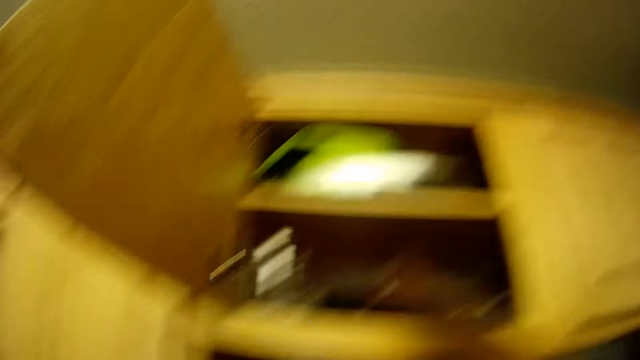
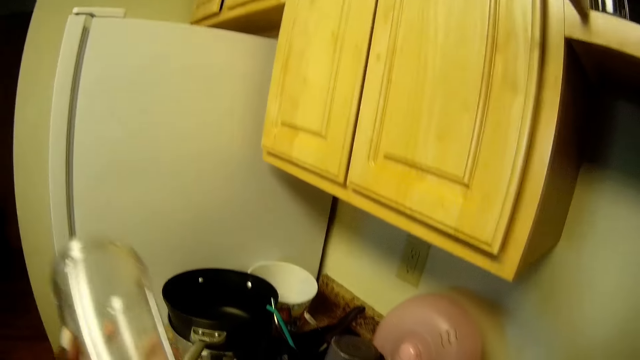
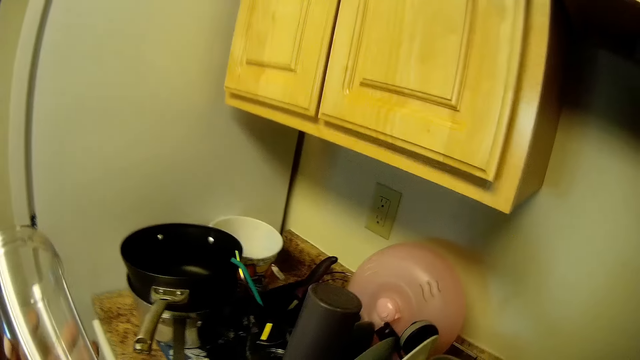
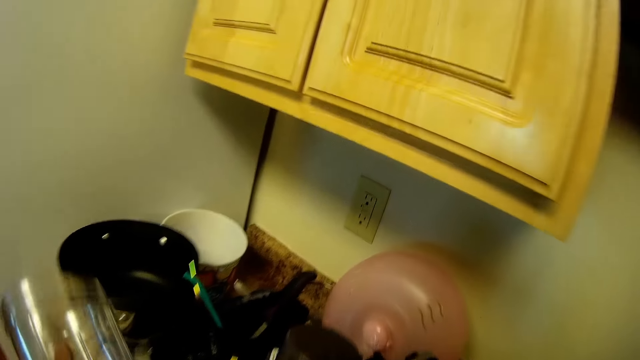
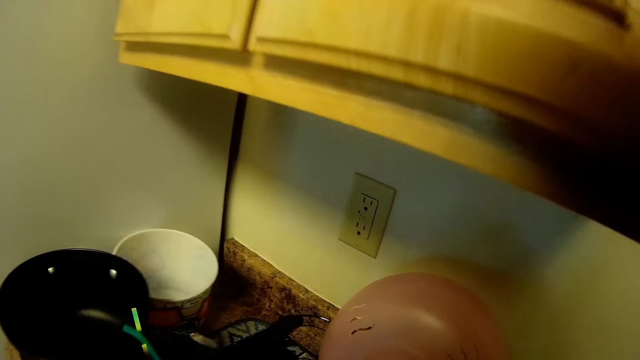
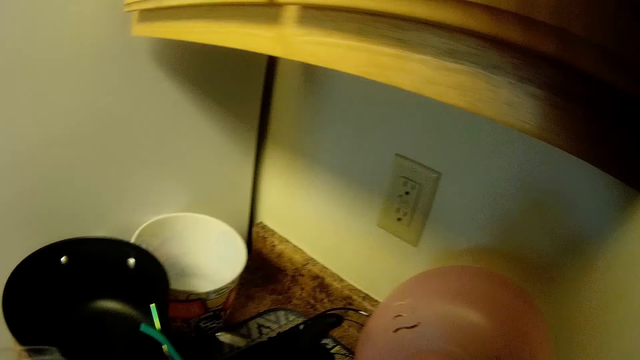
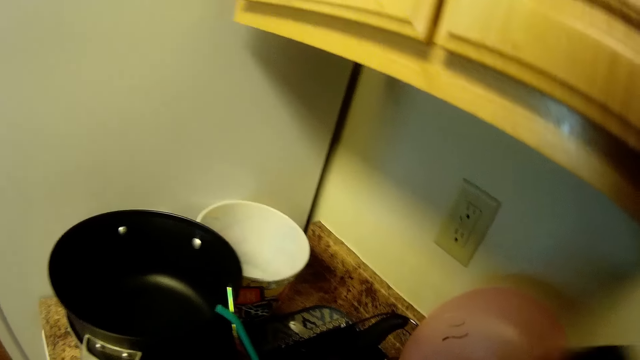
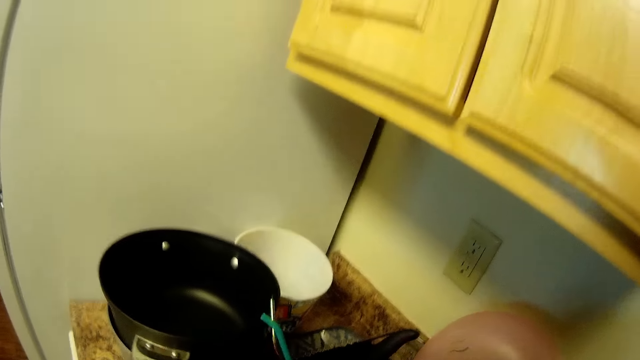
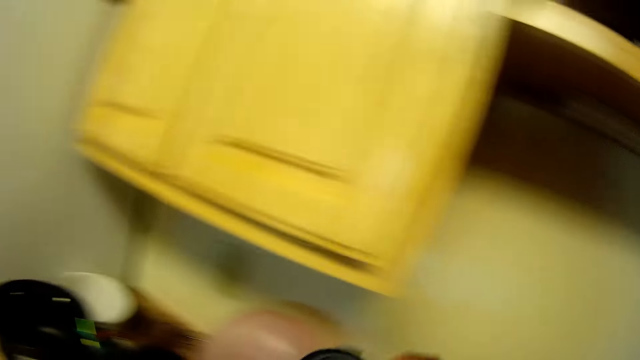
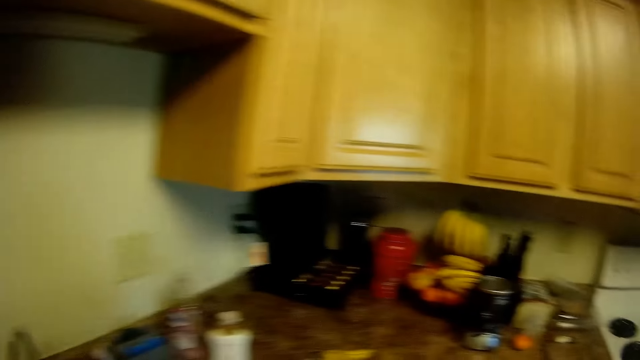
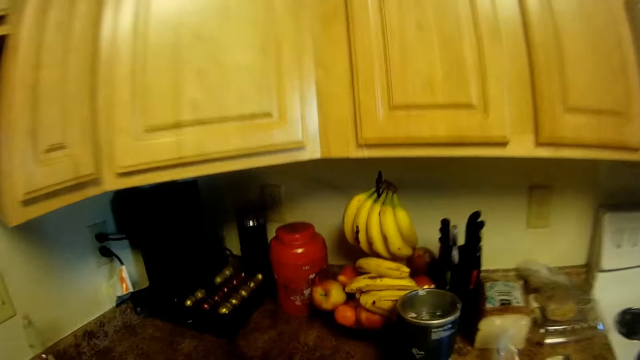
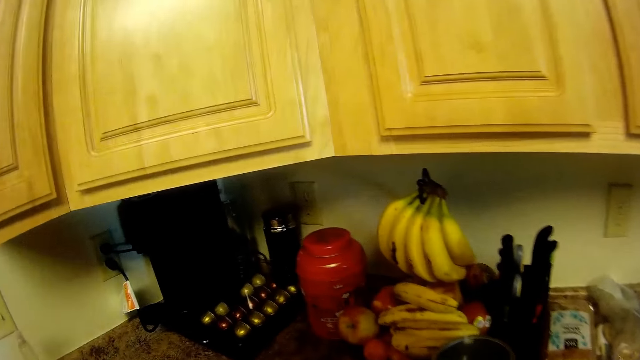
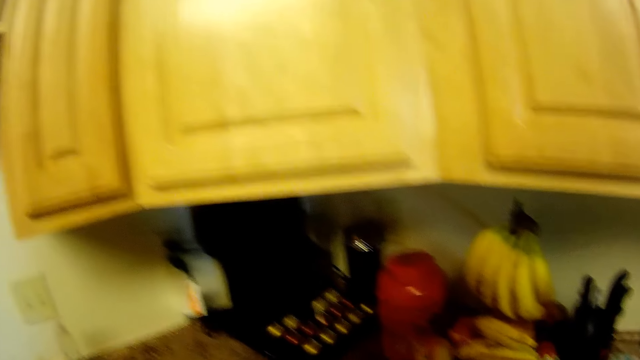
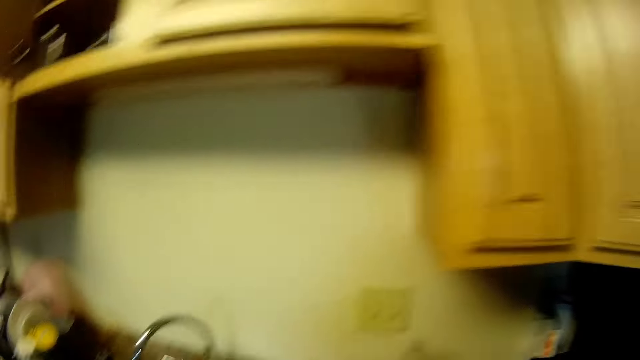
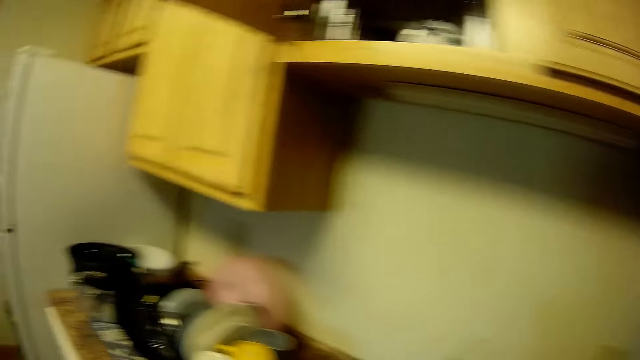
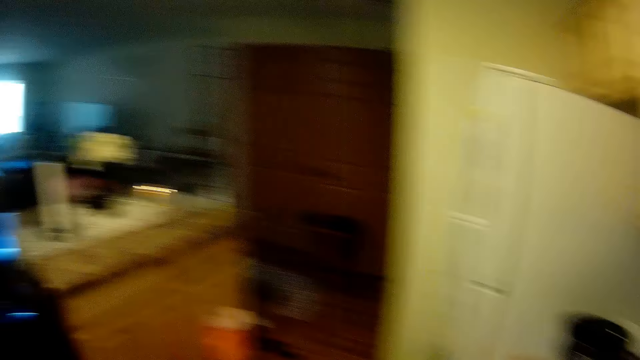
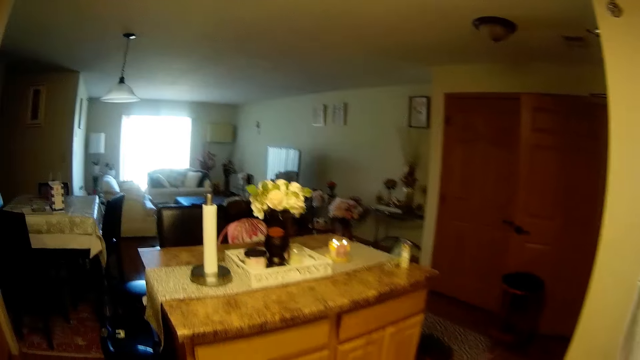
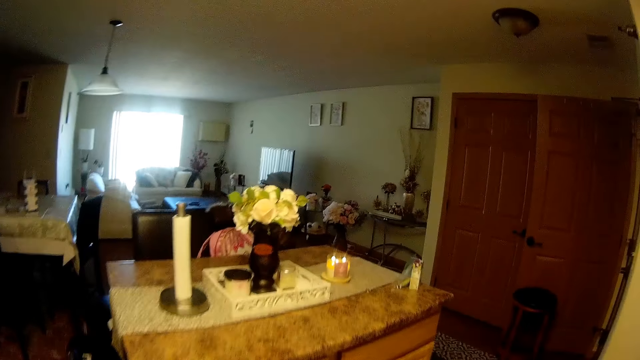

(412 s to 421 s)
The camera wearer drops the mug in her right hand in the cabinet. She takes a bowl from the countertop with her right hand. She fixes a blender.

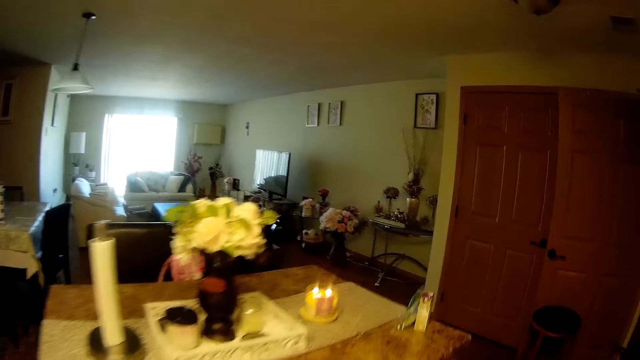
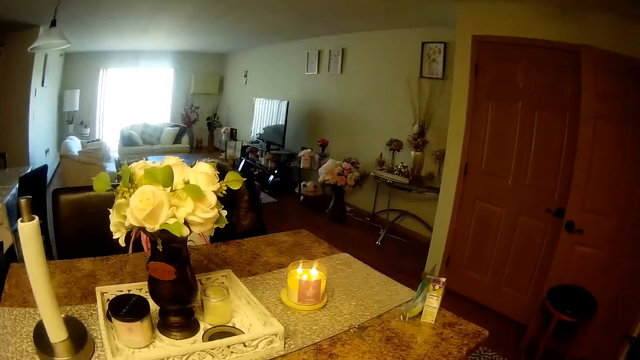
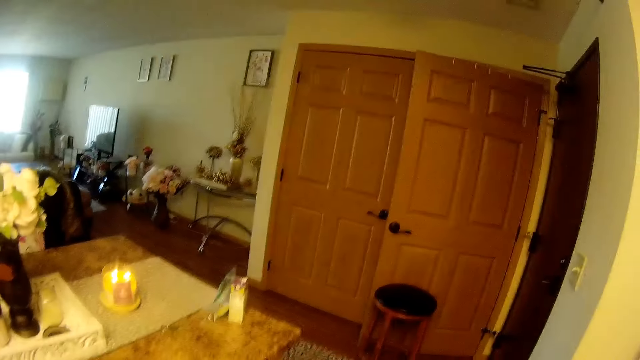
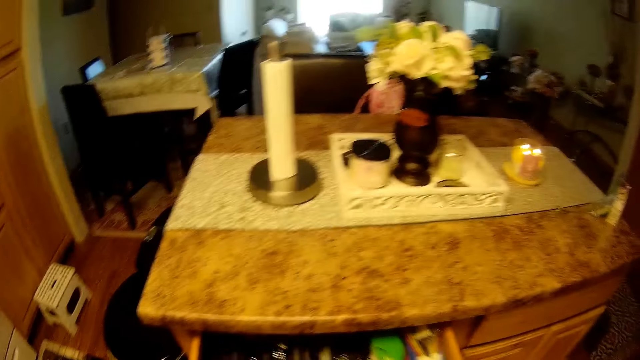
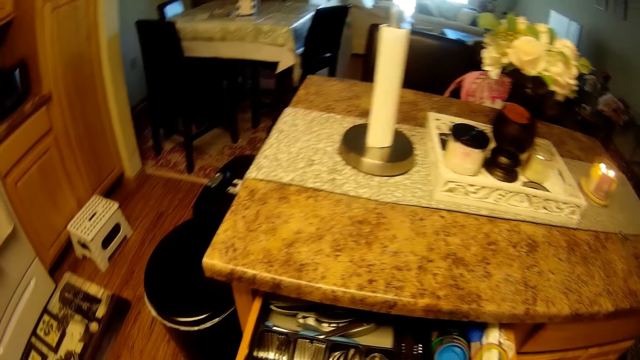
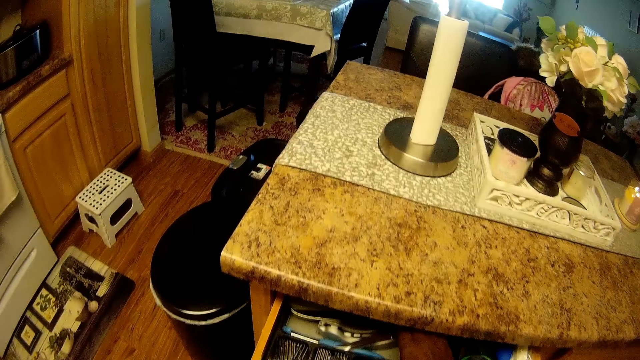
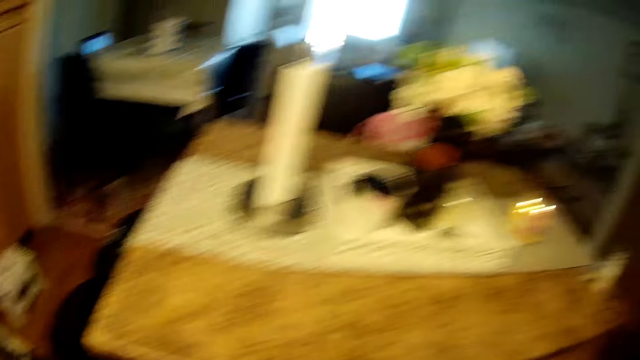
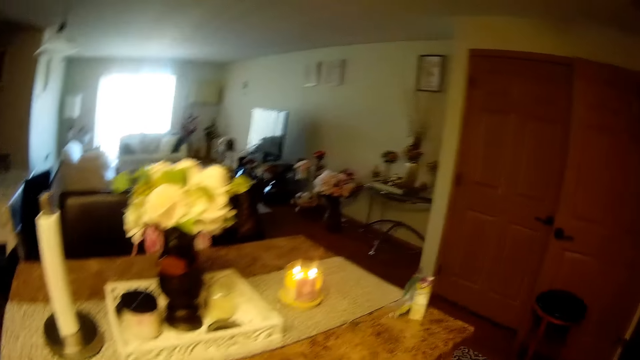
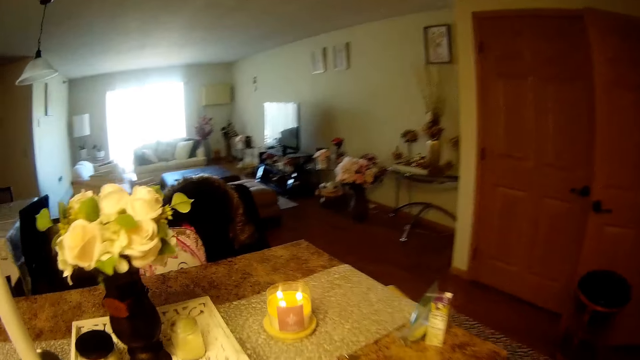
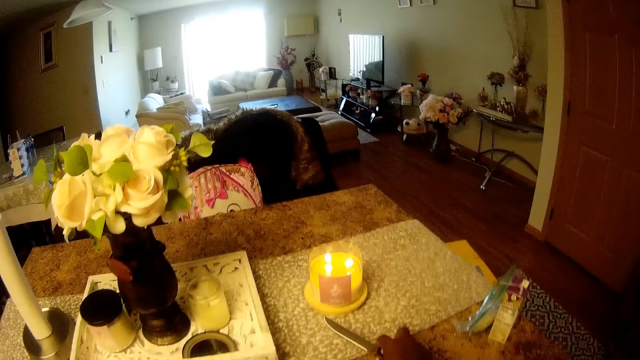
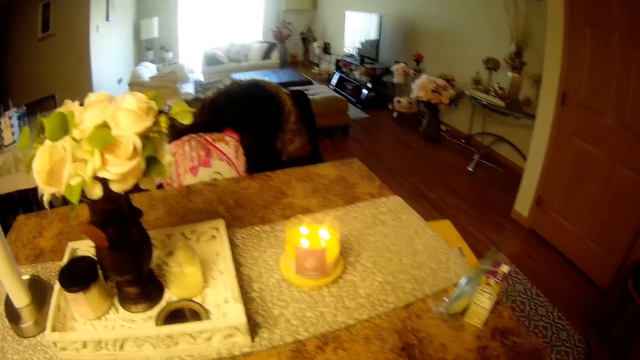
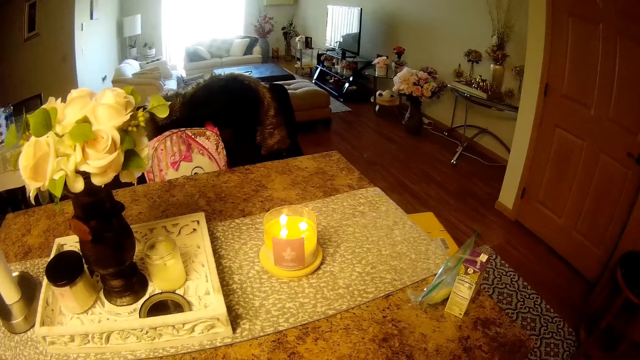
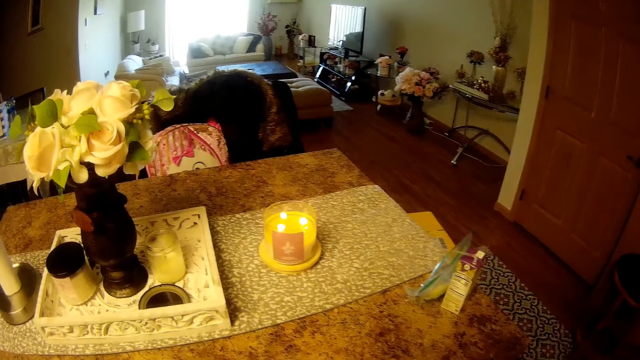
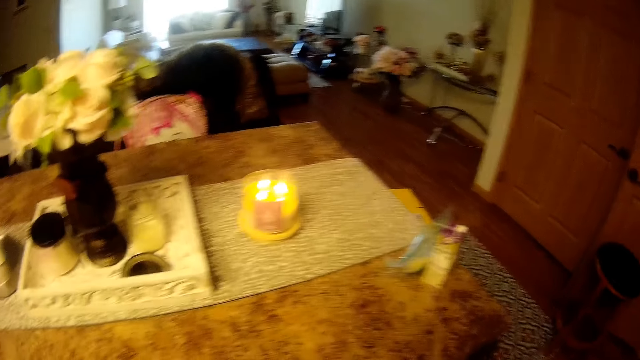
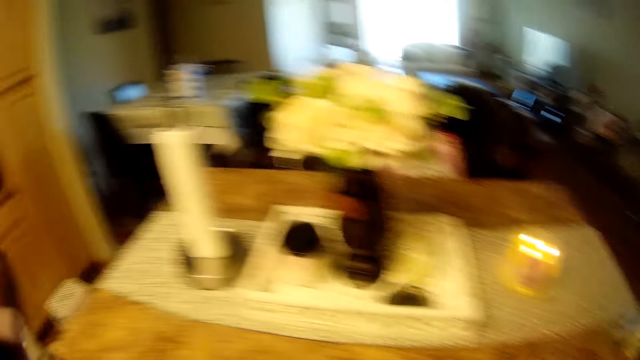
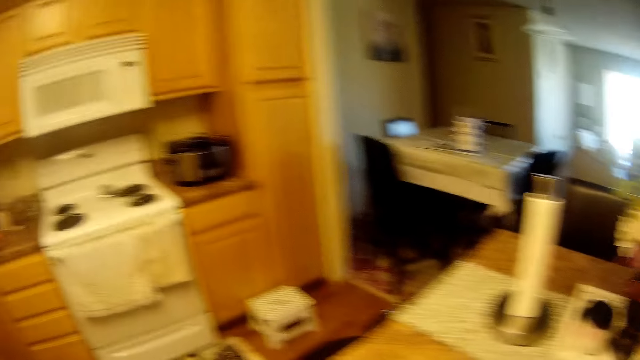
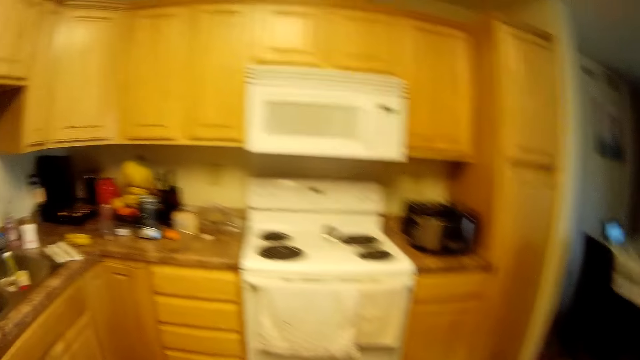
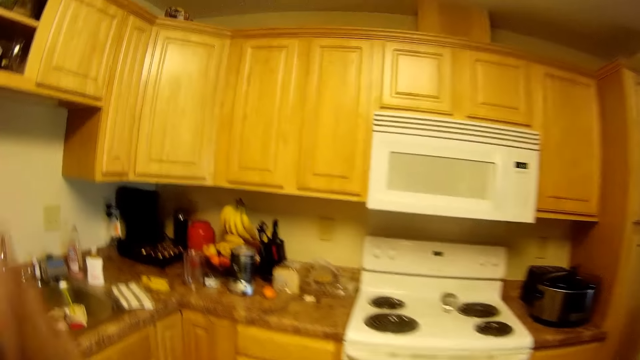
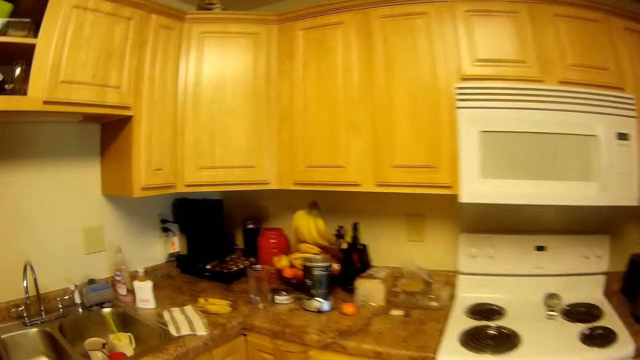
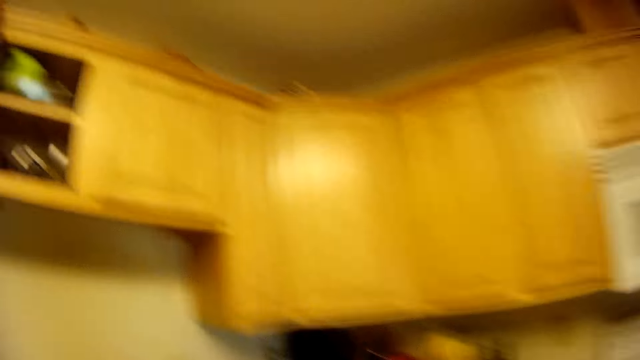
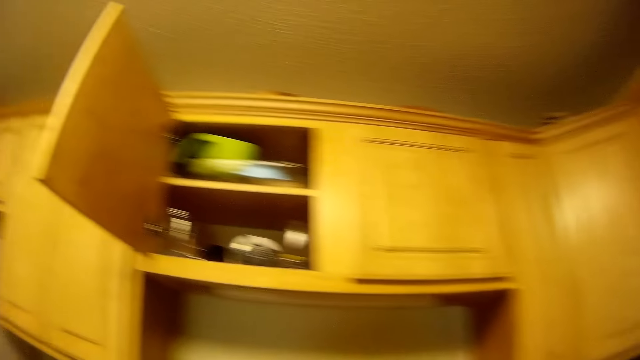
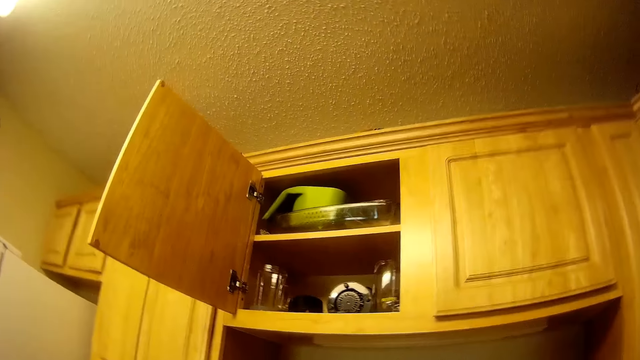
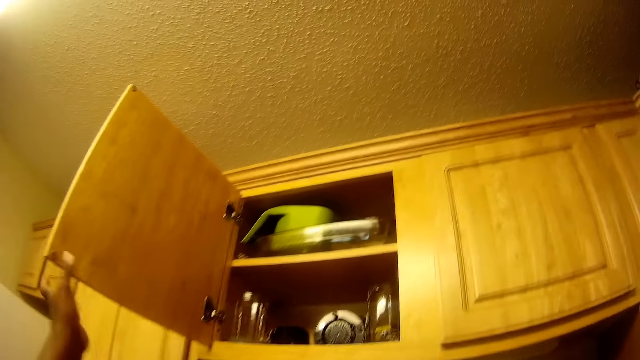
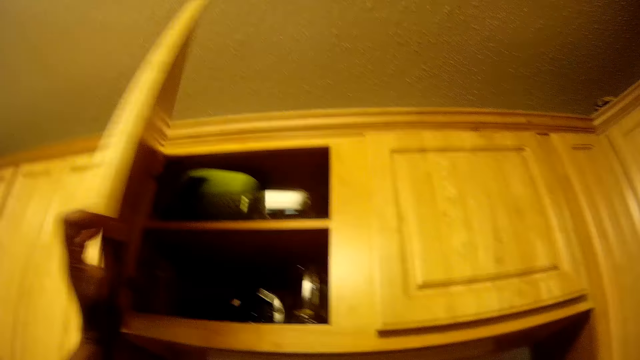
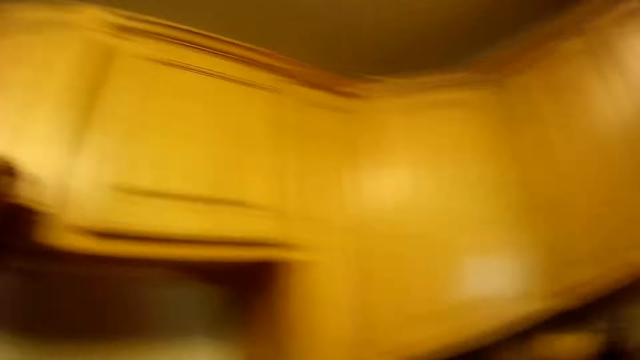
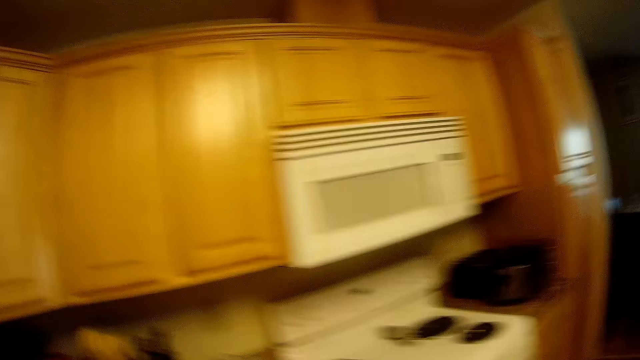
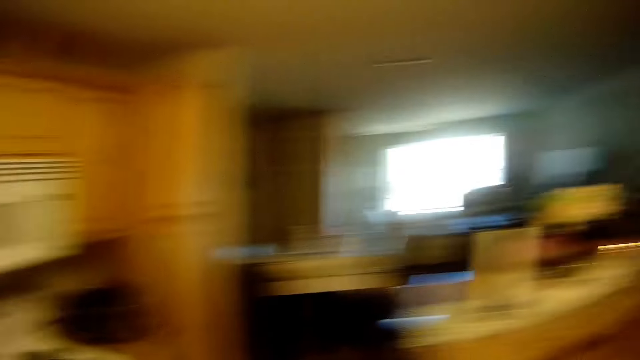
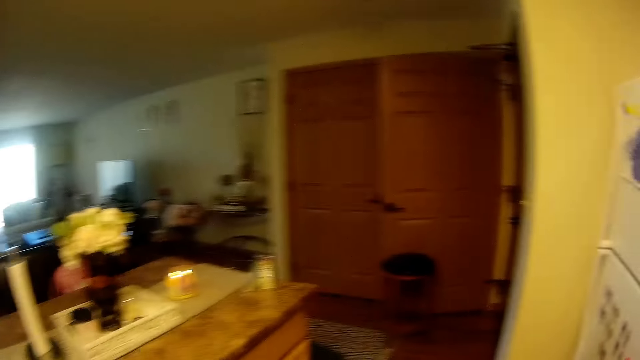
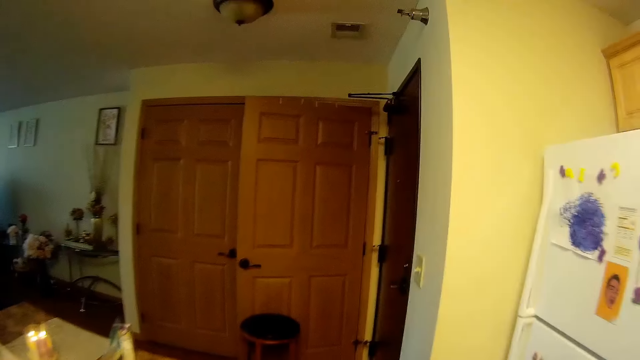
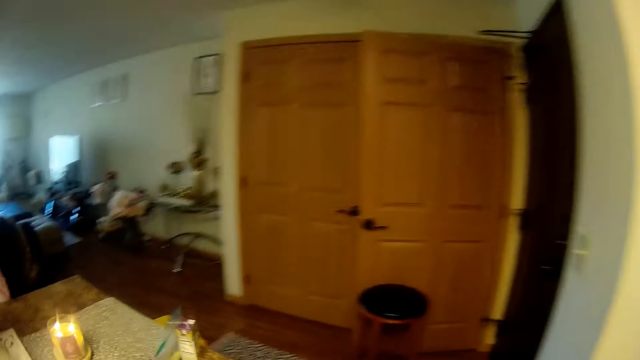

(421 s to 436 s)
The camera wearer walks towards a table. She pulls a drawer with her right hand. She takes a knife from the drawer with her right hand. She looks around. She puts the knife on the table. She touches the countertop with her right hand. She adjusts her camera with both hands. She closes the cabinet with her left hand. She walks around in a house.
